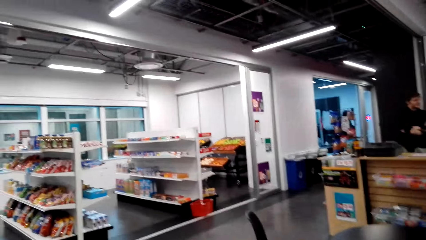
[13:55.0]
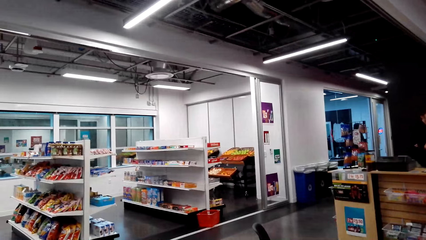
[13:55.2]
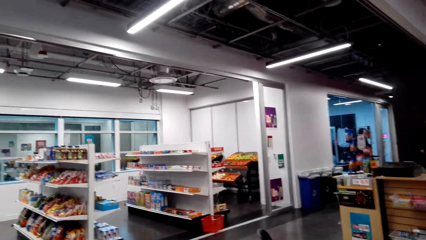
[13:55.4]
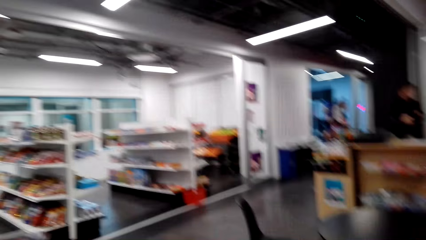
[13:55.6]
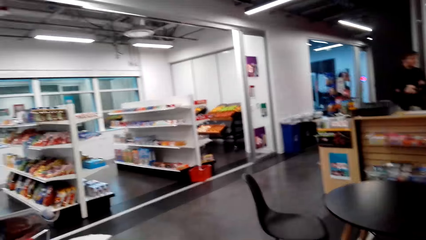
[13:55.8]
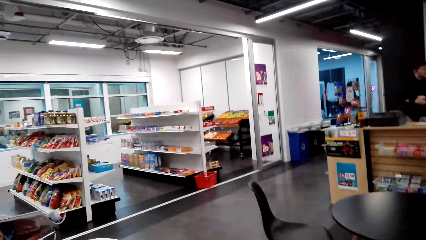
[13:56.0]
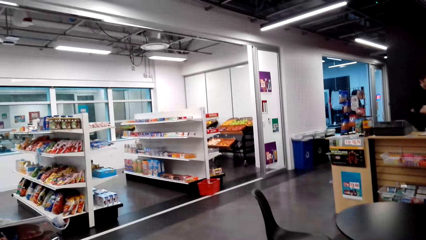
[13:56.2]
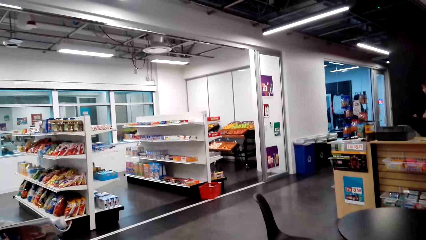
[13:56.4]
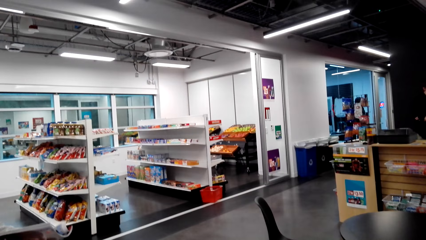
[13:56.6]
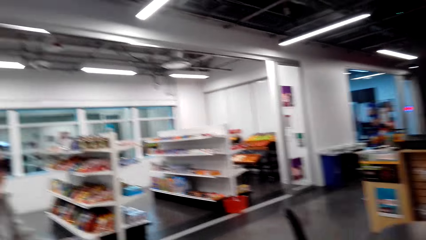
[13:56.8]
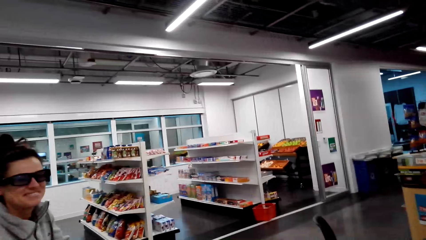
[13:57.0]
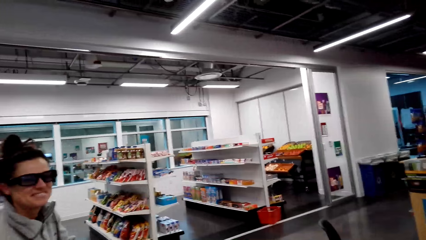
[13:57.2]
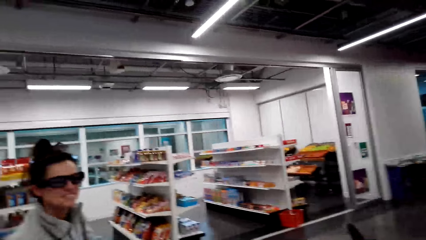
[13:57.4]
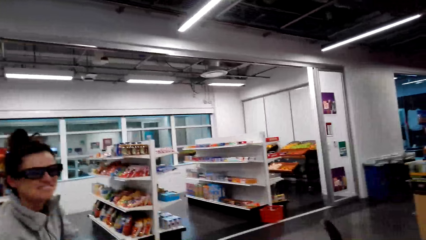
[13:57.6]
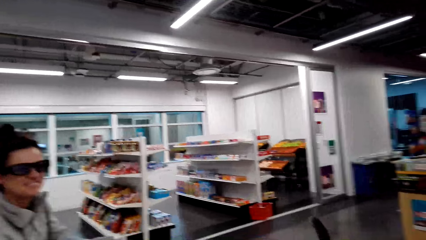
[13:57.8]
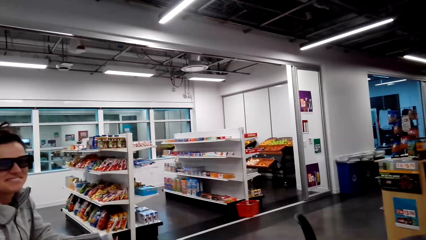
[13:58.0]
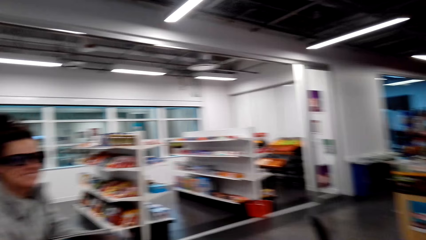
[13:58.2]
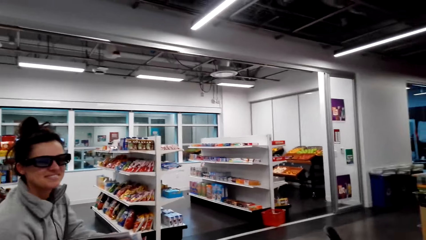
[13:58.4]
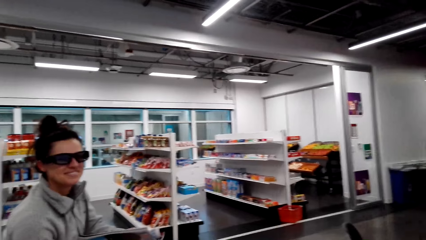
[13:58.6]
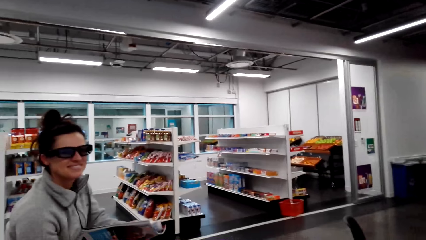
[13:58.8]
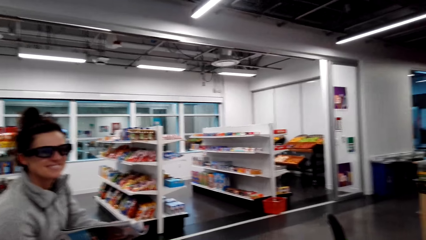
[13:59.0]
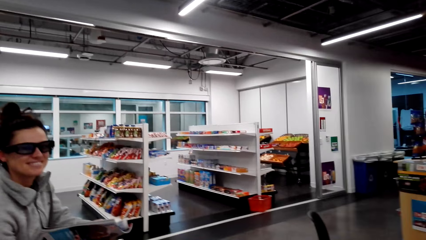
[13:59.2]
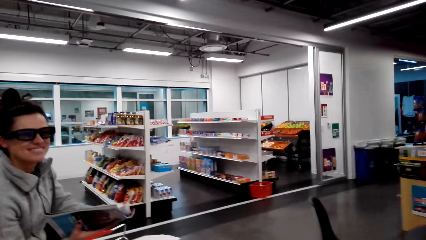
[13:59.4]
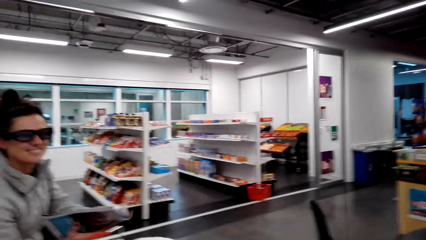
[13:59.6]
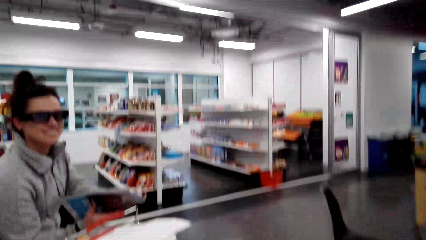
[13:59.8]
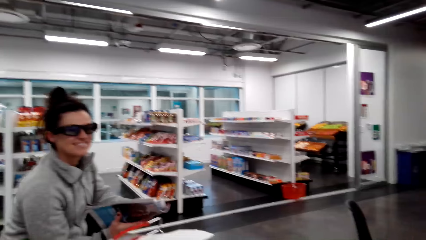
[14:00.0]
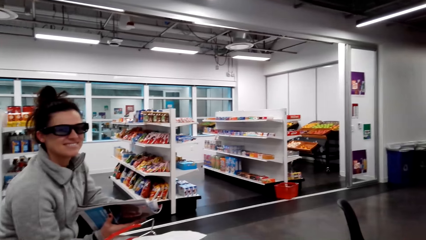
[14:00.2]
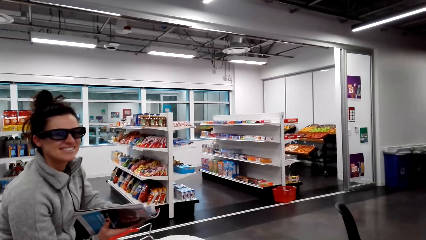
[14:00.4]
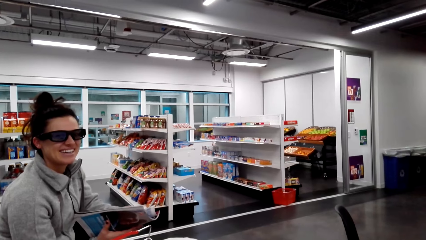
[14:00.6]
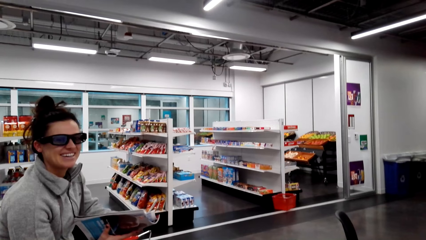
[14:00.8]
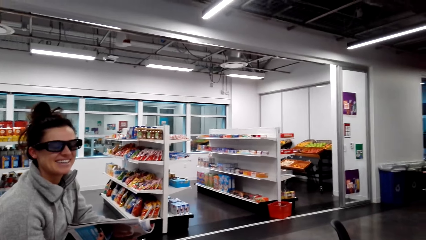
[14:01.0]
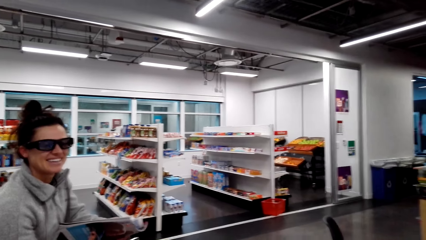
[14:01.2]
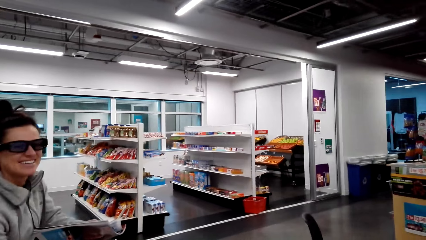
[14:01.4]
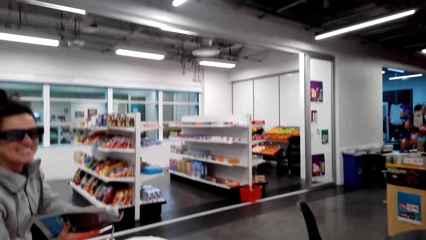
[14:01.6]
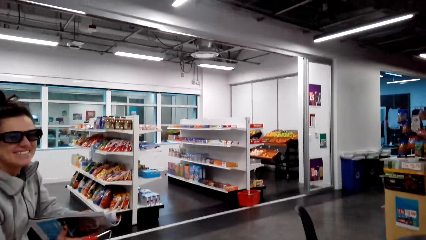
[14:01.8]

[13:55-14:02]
The camera wearer talks with the lady. The lady holds the magazine. The camera wearer looks around.

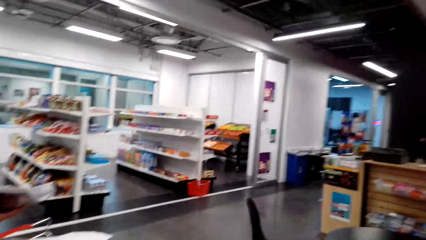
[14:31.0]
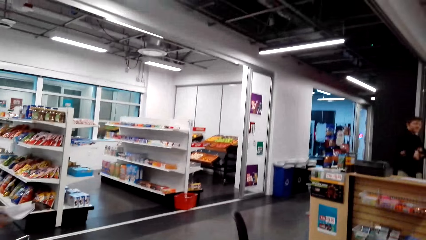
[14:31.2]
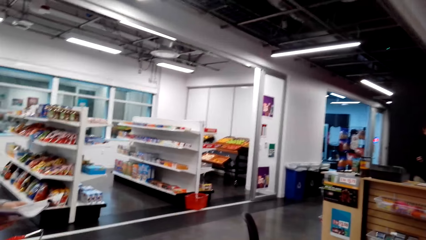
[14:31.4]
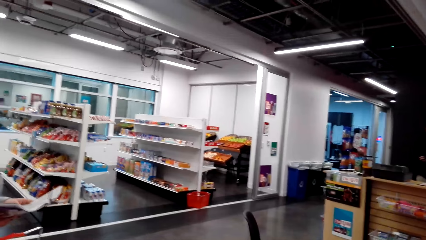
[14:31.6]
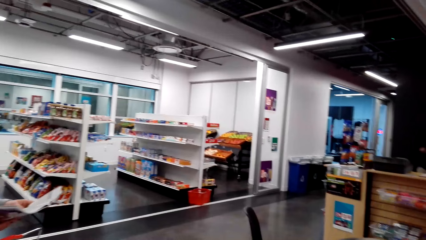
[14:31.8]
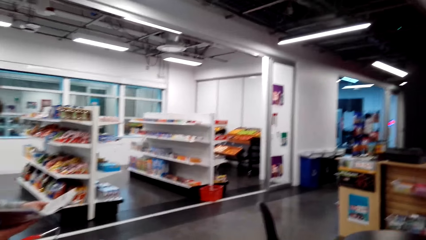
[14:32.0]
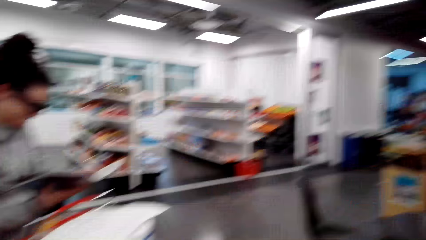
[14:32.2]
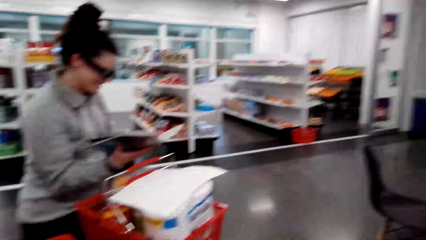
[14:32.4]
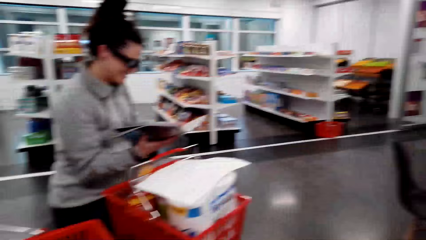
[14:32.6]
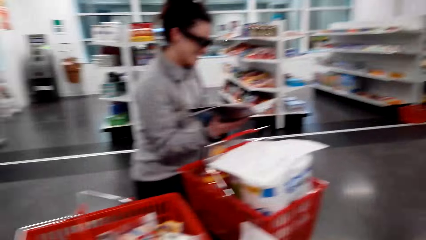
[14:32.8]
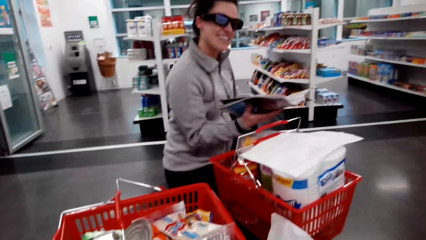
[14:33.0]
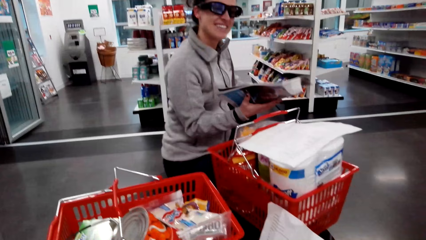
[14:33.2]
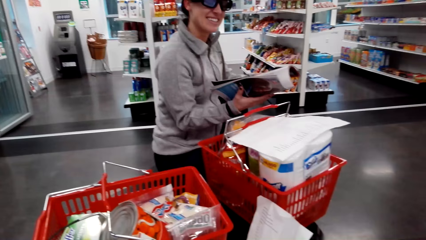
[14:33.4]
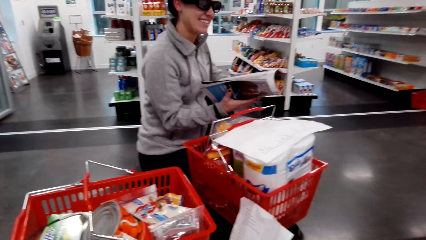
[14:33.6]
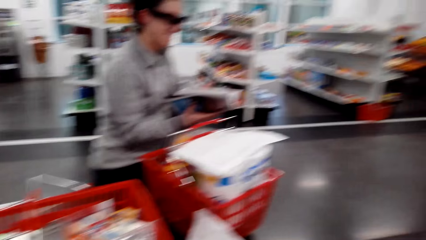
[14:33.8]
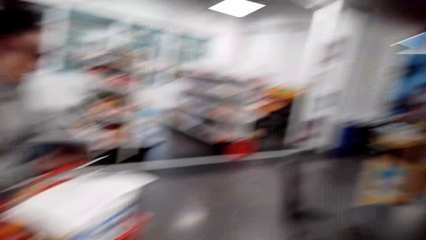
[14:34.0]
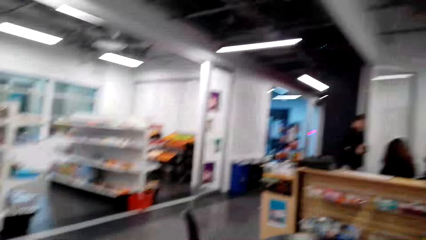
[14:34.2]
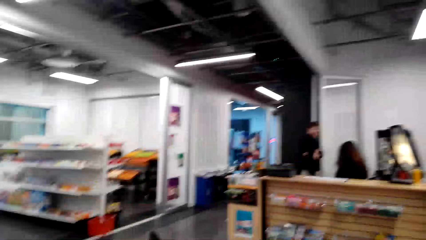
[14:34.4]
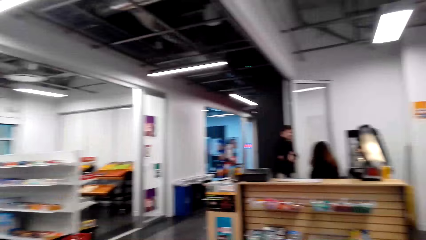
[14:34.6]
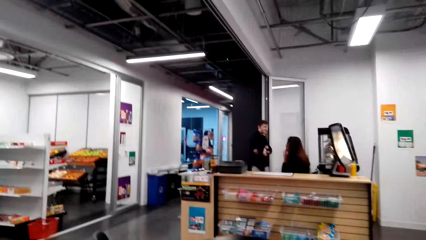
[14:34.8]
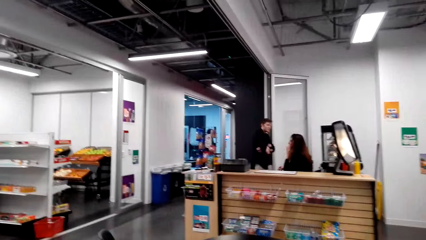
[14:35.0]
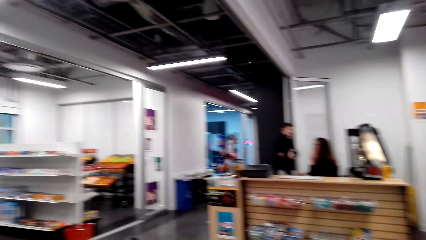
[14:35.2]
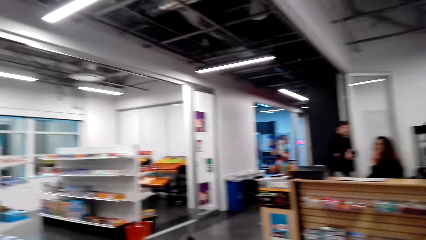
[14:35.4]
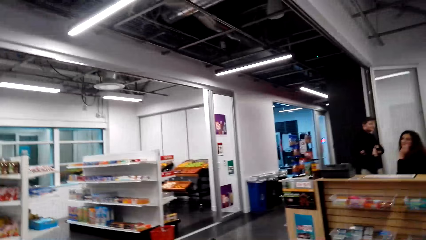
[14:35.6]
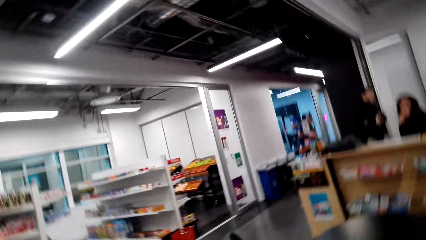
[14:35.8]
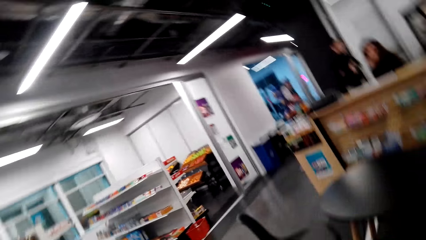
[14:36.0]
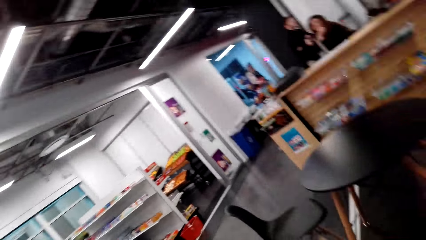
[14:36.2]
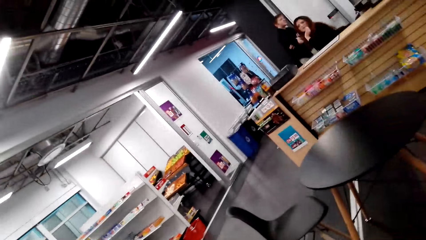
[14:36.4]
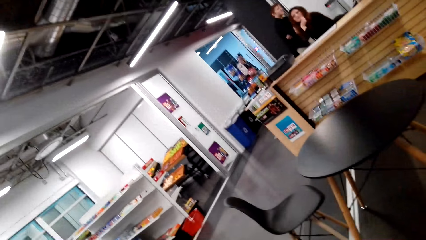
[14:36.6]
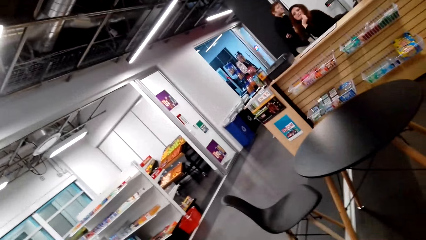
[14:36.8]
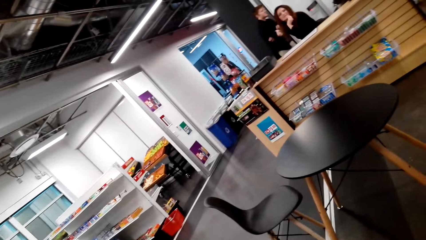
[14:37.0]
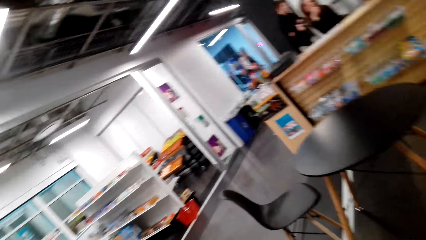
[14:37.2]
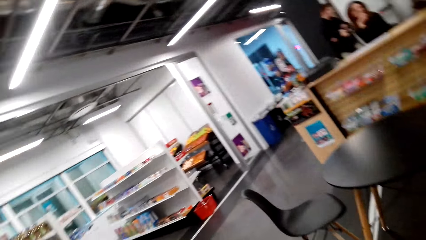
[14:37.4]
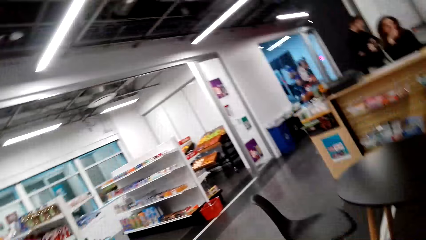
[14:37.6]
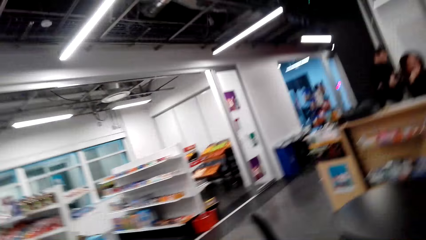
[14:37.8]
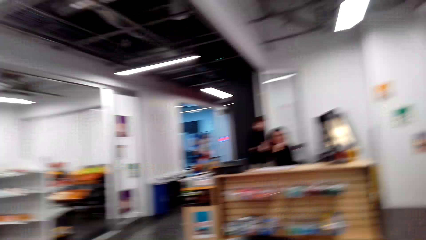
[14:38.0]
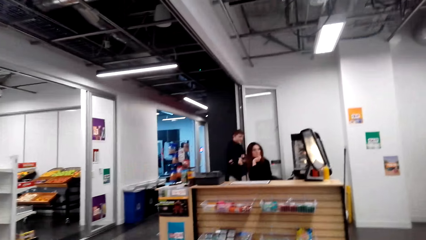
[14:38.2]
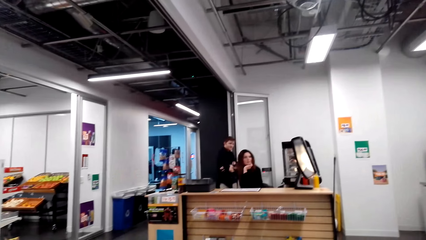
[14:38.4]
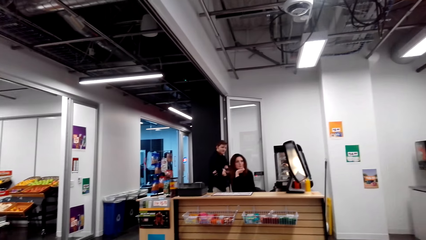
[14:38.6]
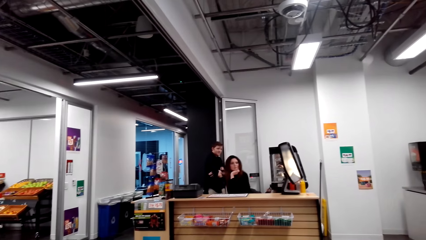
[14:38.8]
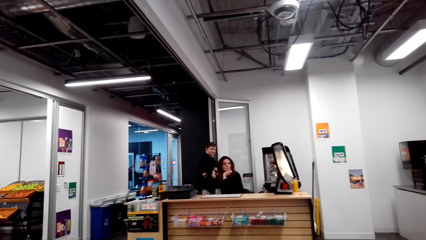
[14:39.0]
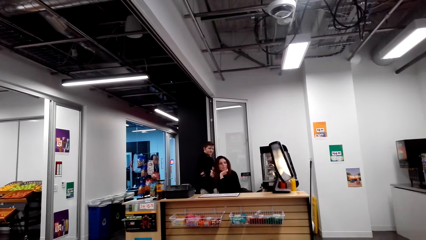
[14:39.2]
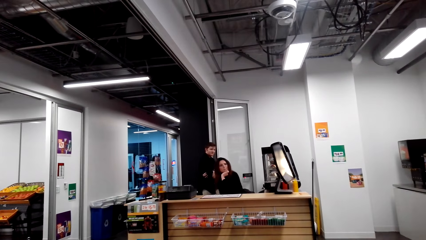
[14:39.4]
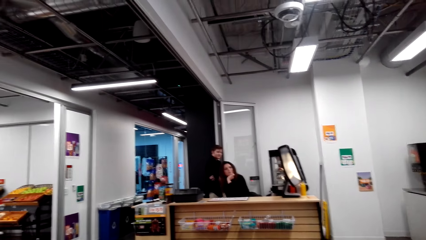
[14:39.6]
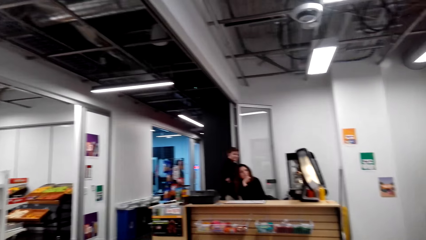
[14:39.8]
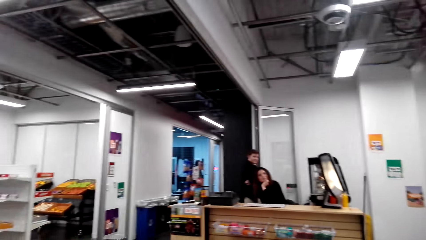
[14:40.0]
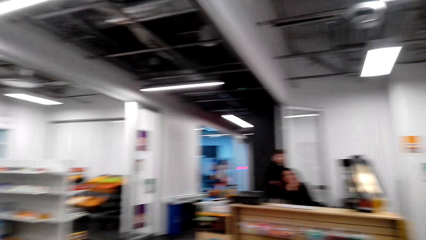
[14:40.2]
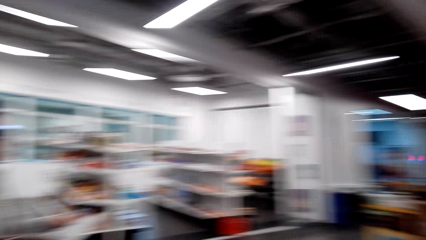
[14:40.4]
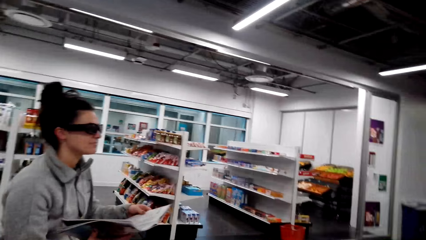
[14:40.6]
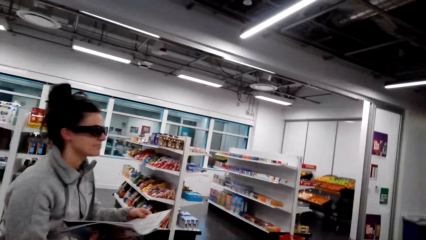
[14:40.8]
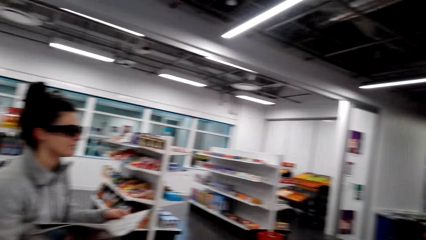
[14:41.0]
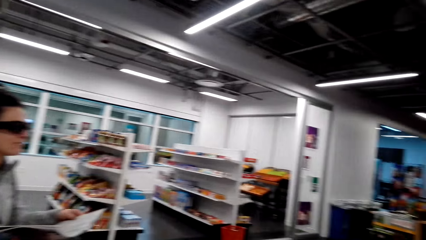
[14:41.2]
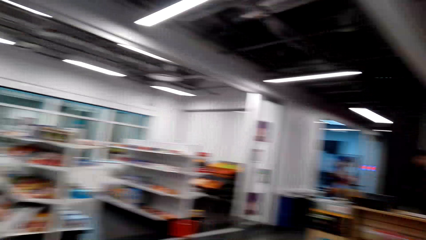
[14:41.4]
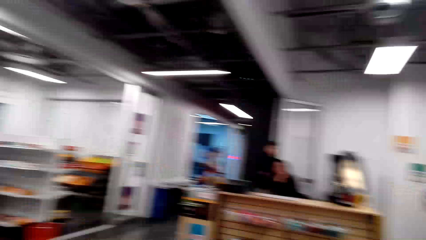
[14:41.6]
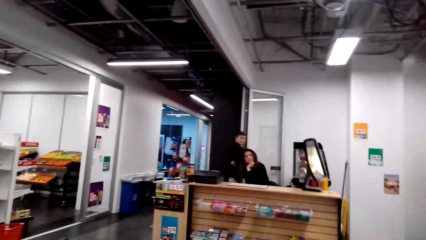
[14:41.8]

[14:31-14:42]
A person reads a book. The camera wearer looks around.
